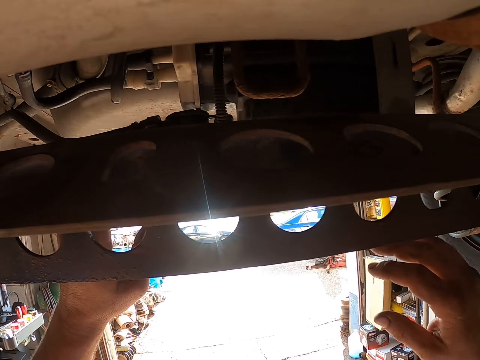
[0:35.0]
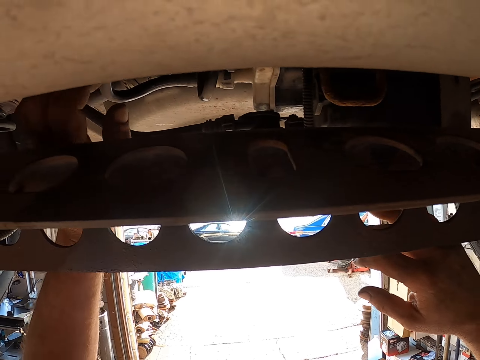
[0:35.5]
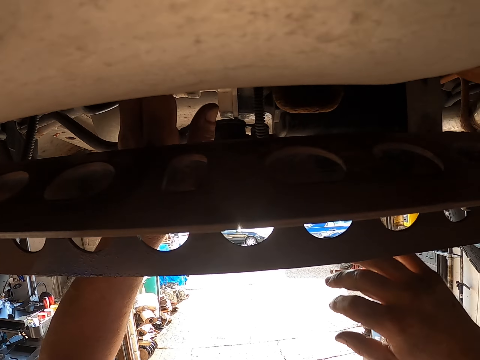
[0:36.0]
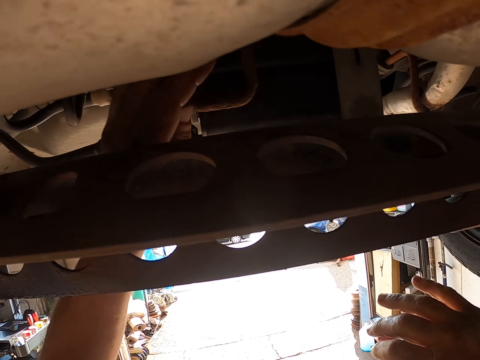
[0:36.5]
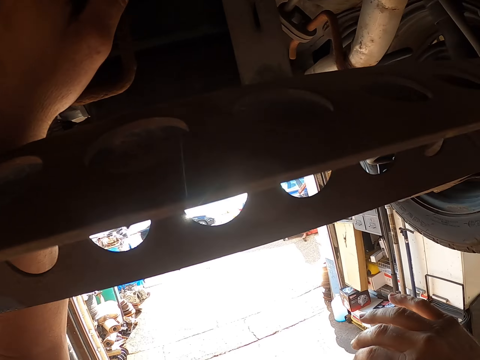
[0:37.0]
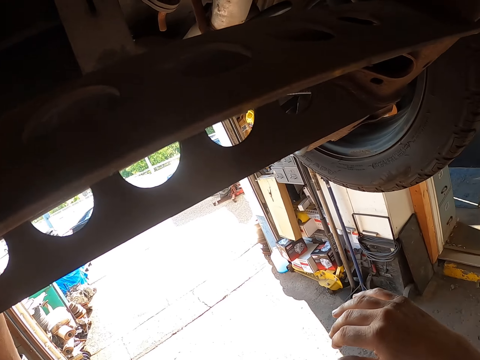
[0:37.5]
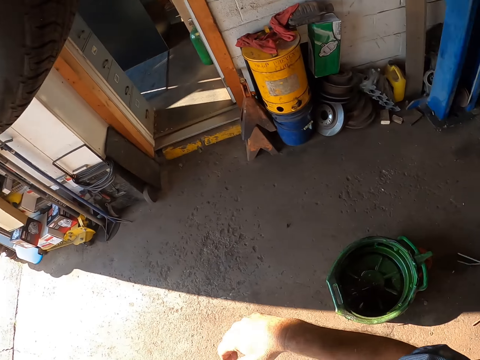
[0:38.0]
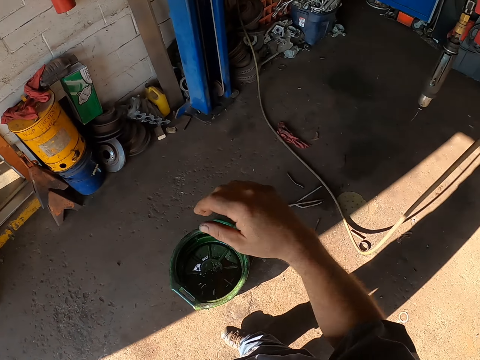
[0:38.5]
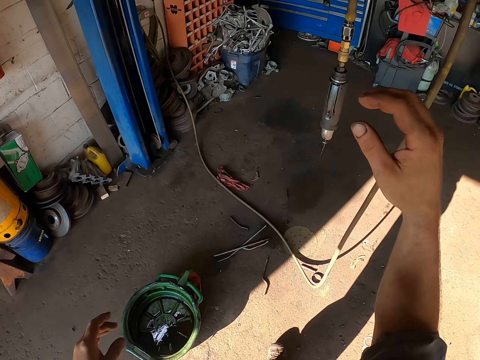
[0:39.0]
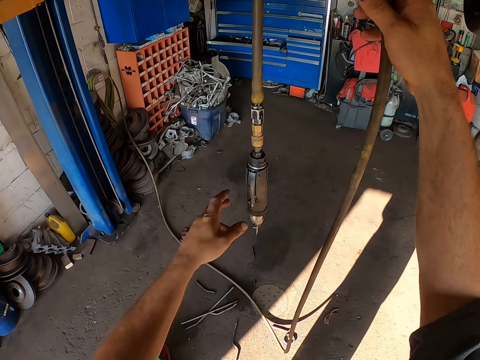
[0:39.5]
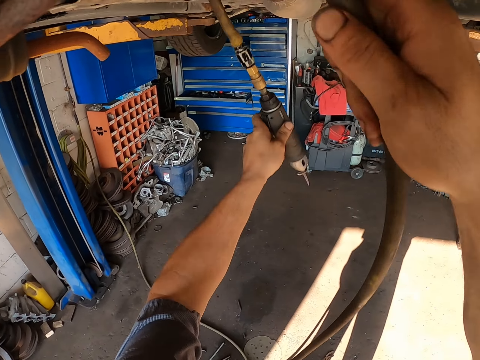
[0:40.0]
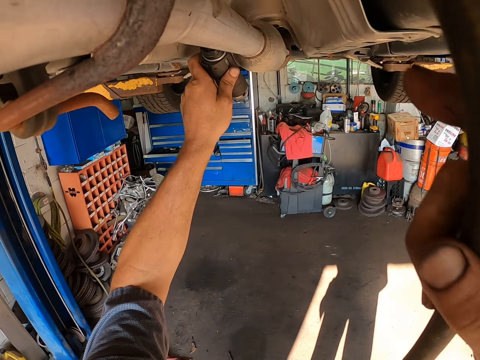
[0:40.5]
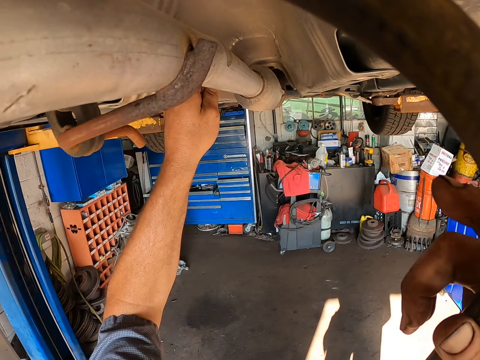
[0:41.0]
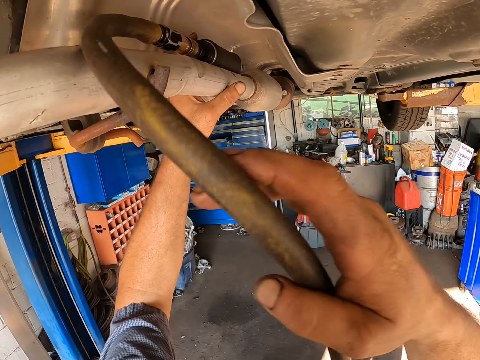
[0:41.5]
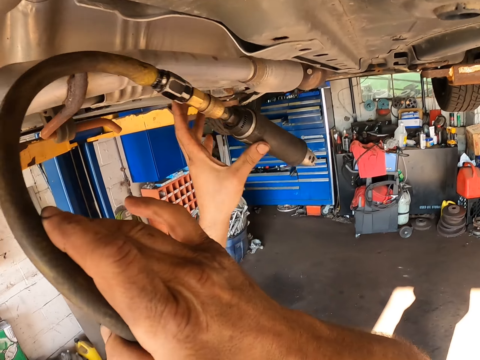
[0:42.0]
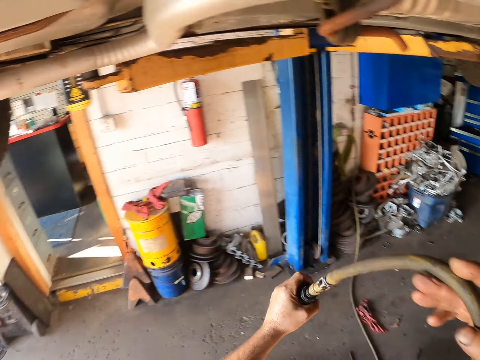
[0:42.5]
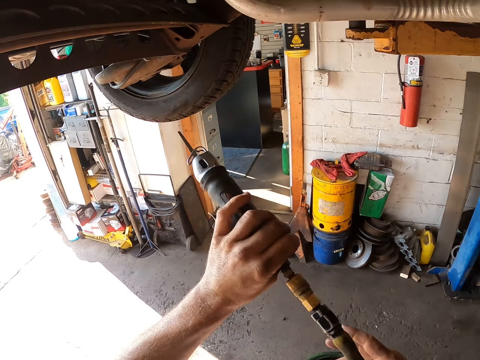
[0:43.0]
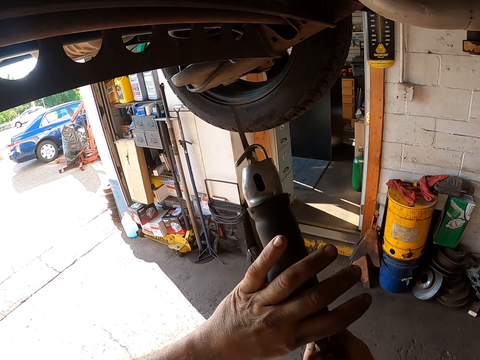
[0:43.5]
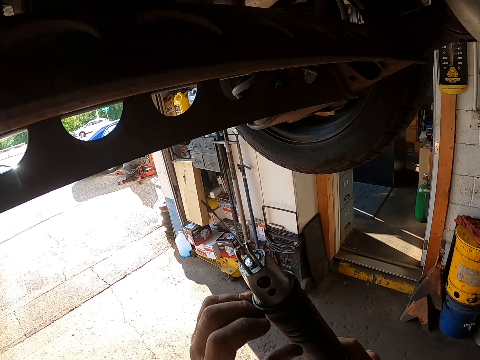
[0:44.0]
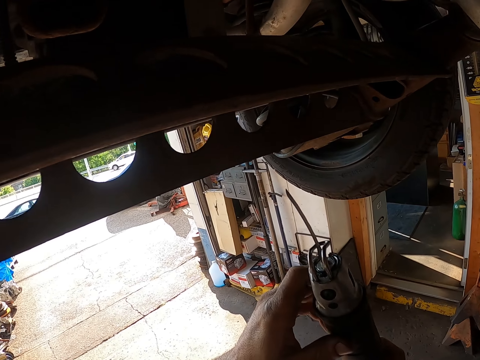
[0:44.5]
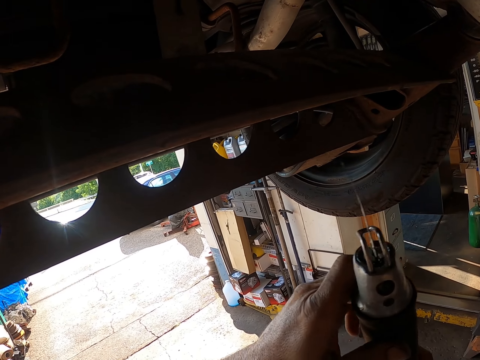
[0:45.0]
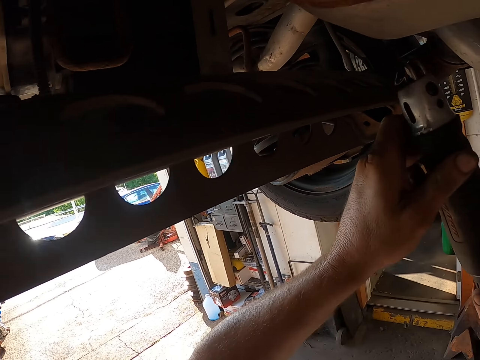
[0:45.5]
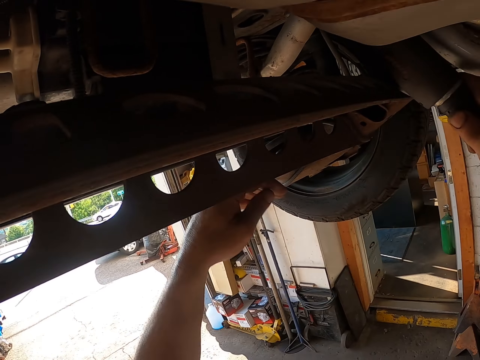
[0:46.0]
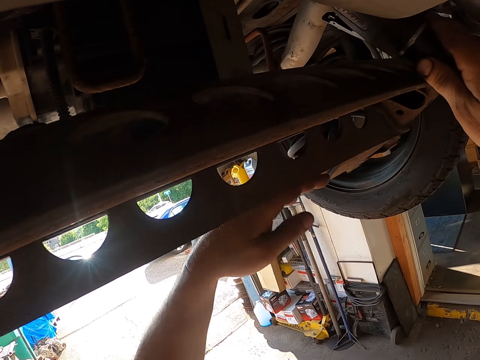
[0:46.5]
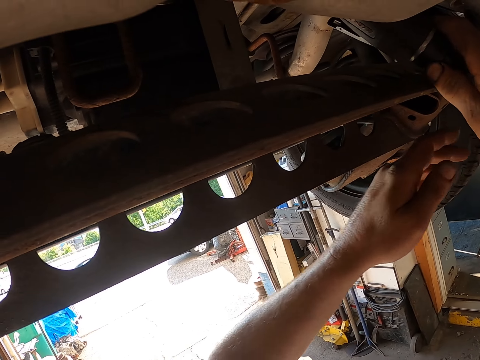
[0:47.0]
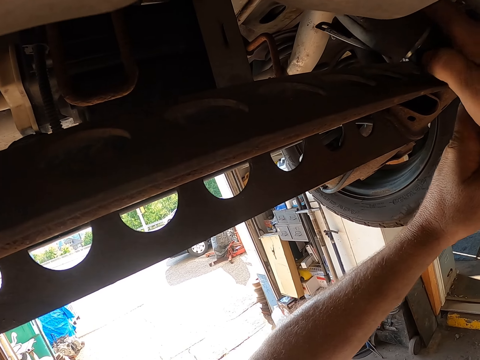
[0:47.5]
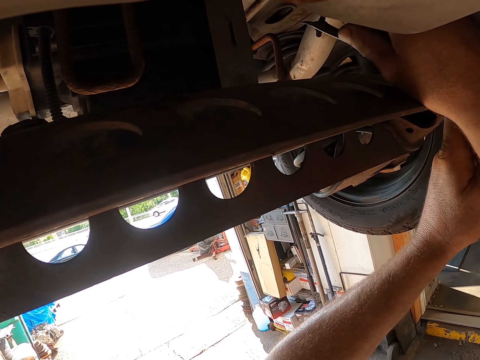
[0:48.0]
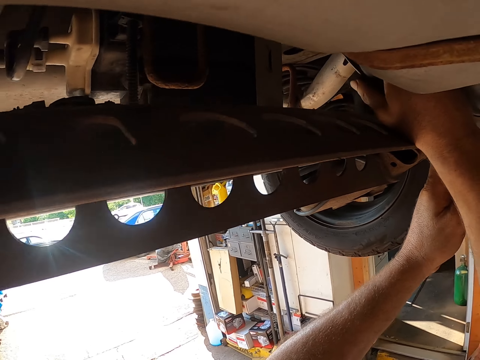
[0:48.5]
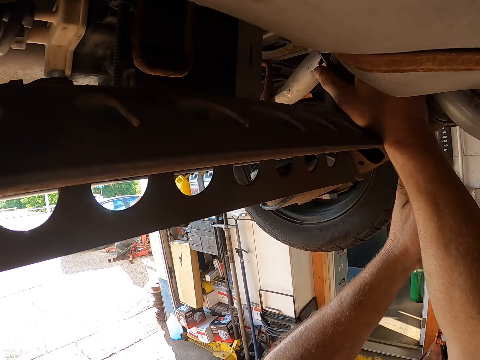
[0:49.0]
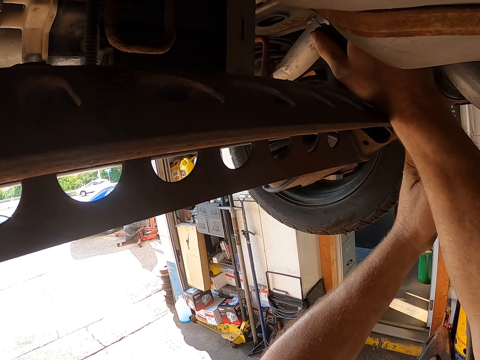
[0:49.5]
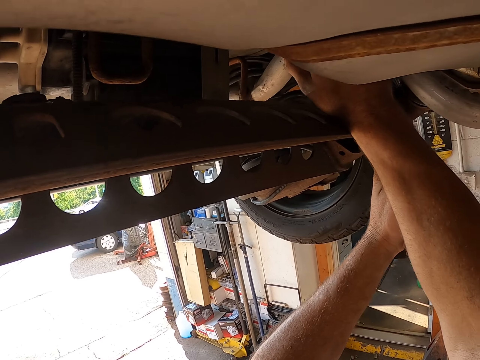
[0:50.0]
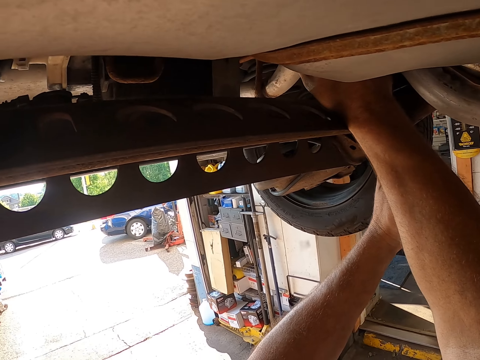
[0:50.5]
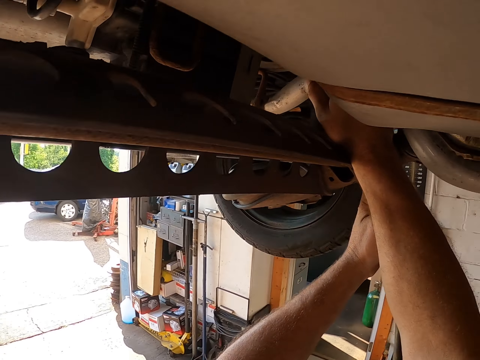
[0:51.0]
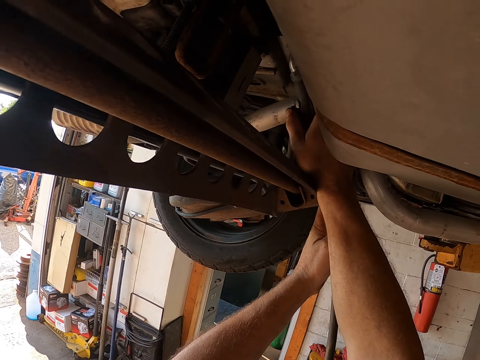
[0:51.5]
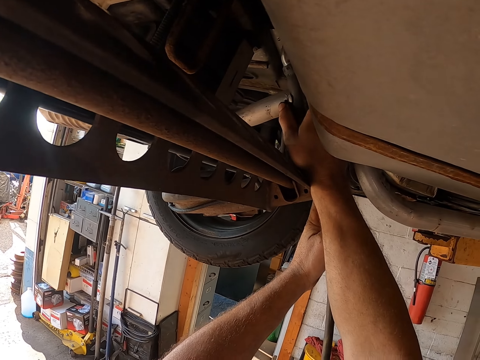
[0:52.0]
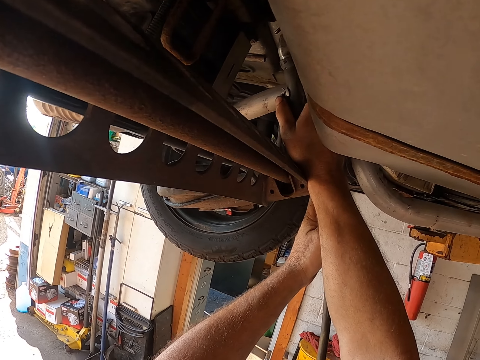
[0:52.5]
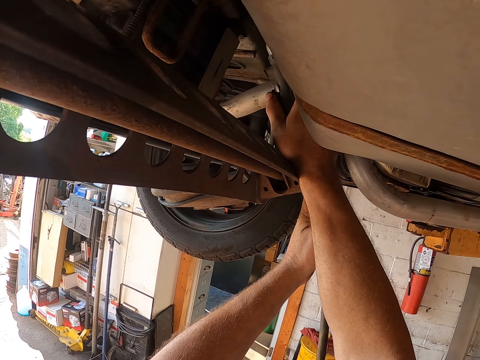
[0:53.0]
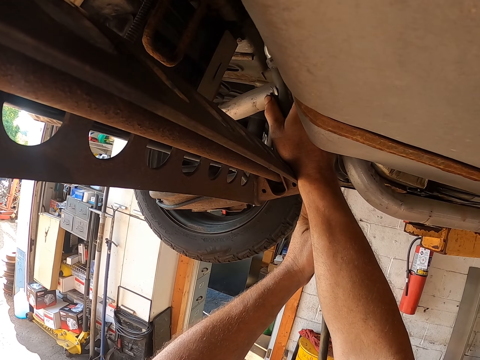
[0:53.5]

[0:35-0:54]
The camera wearer touches the vehicle. They inspect the undercarriage. They pick up a tool. They pull the welding tool. They put the tool in the car. They operate the tool. They do something.

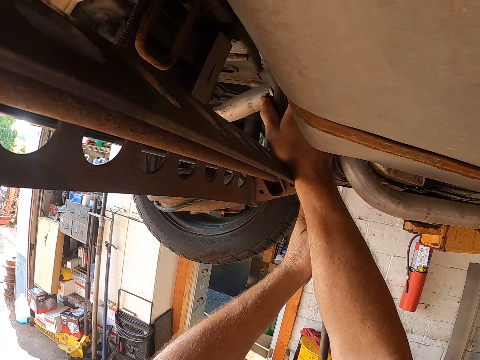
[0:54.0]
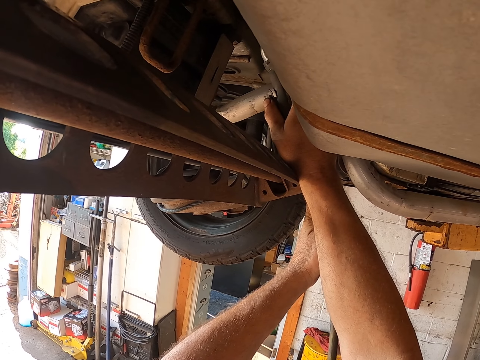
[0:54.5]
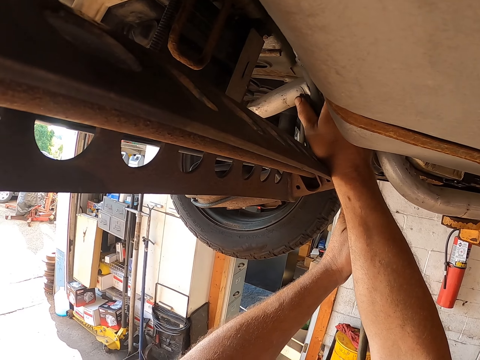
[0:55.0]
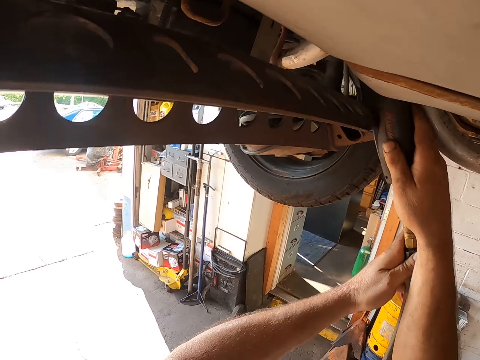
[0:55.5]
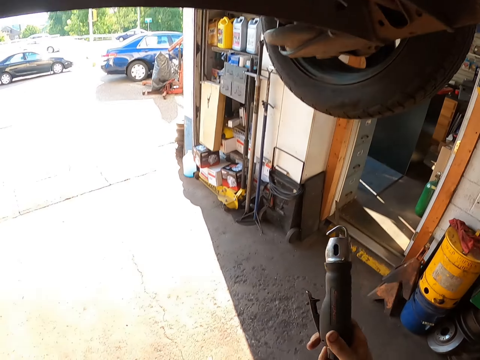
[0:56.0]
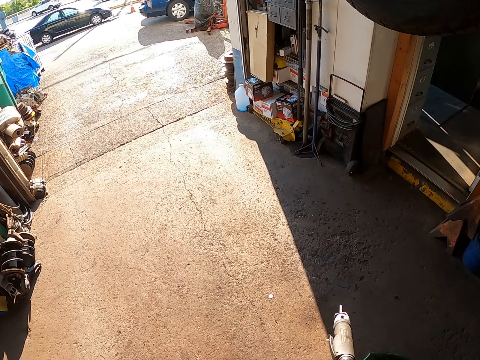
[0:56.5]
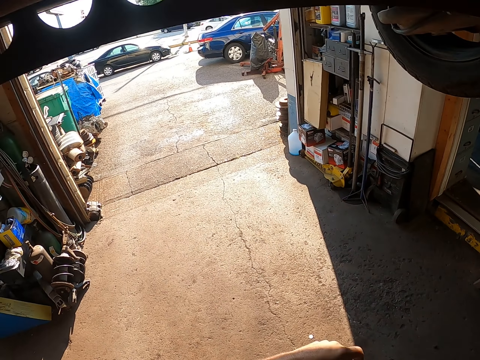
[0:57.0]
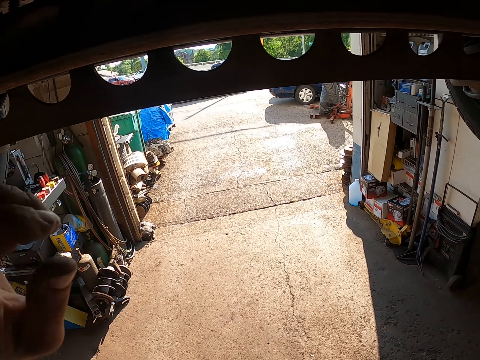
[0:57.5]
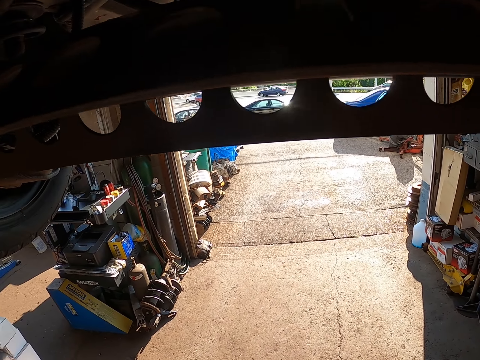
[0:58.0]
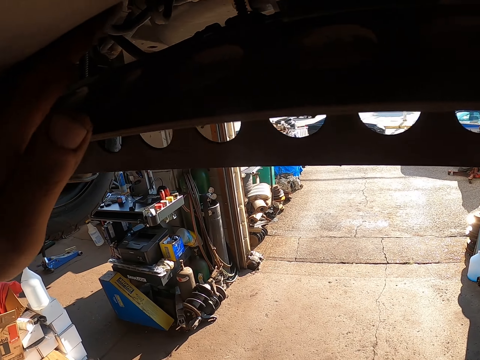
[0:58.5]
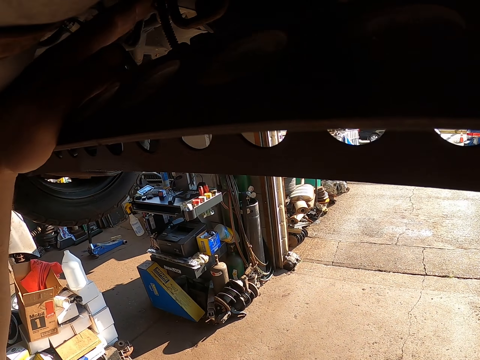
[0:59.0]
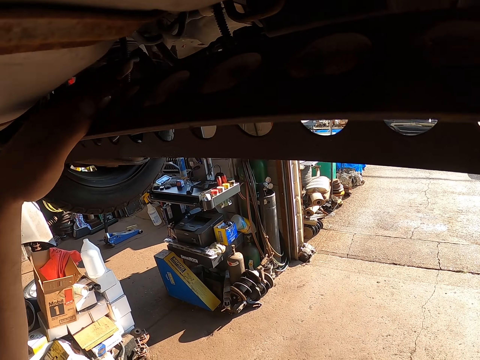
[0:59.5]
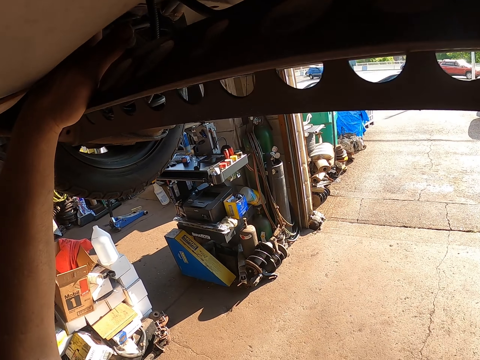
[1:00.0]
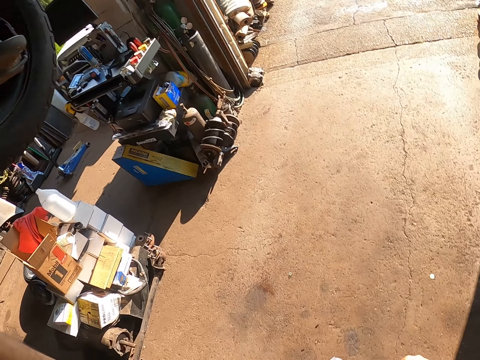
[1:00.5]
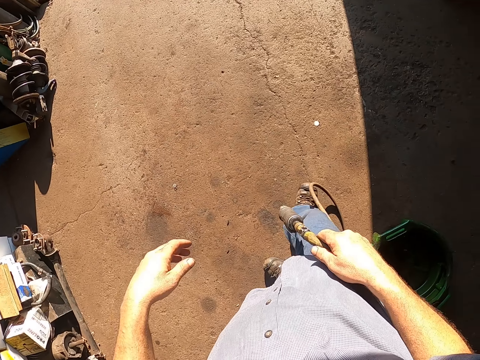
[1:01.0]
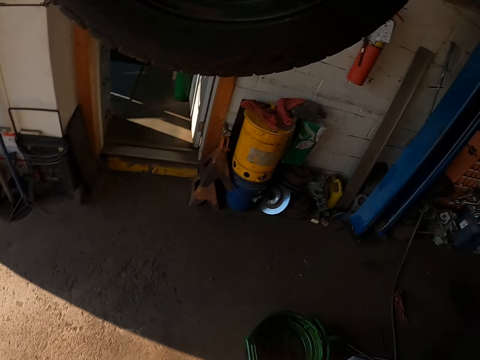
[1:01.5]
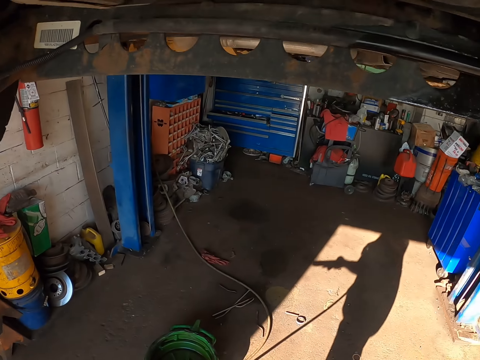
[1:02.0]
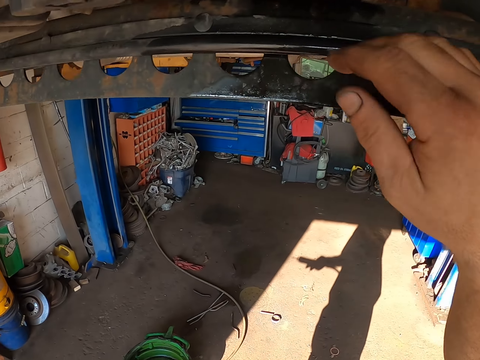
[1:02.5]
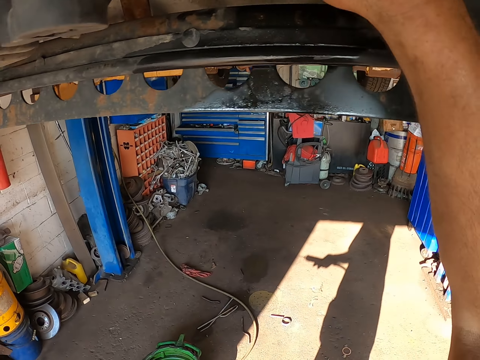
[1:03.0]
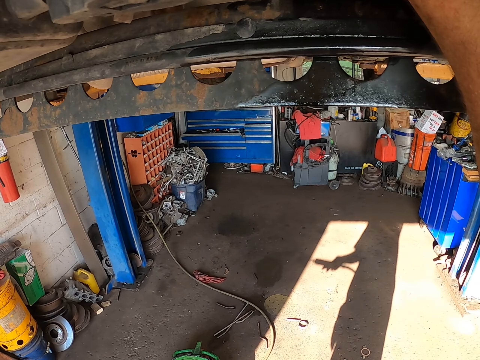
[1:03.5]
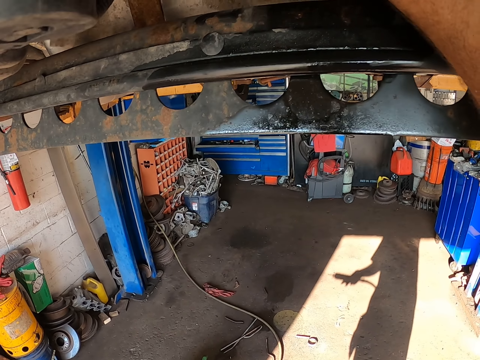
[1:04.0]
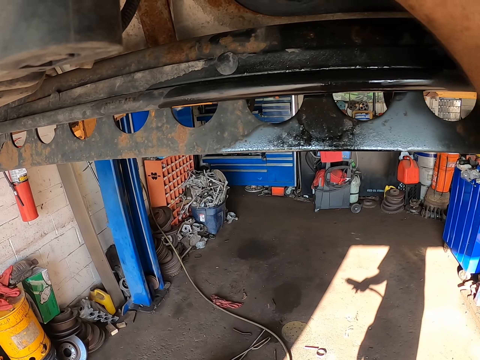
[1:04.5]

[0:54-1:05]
The camera wearer touches the vehicle. They inspect the undercarriage. They touch the vehicle.
